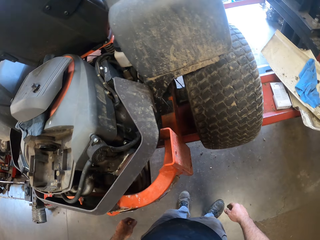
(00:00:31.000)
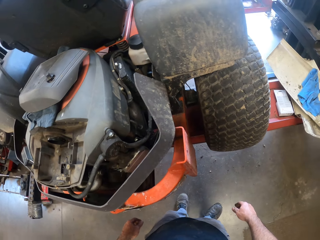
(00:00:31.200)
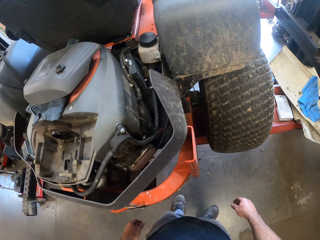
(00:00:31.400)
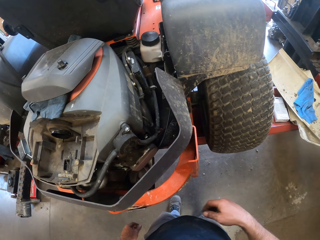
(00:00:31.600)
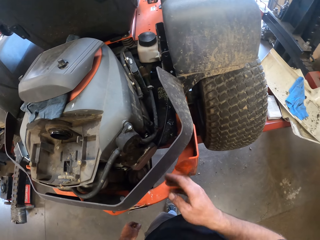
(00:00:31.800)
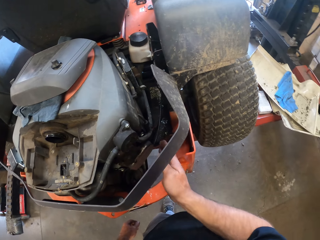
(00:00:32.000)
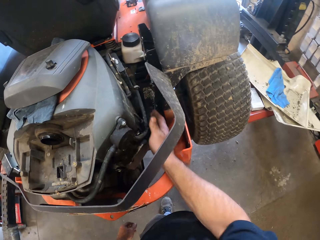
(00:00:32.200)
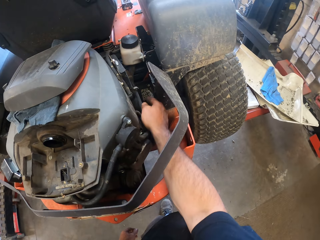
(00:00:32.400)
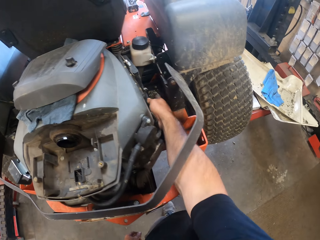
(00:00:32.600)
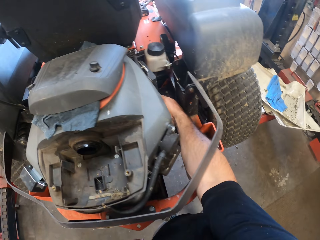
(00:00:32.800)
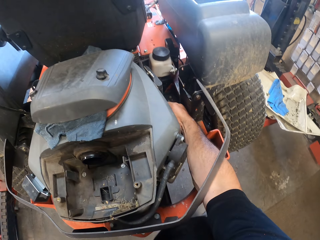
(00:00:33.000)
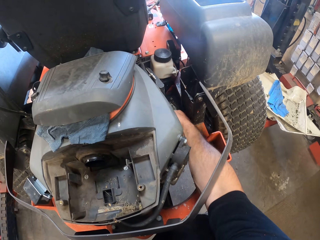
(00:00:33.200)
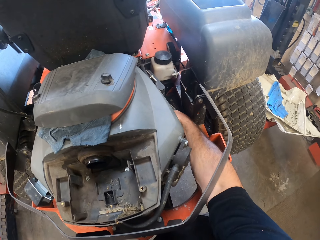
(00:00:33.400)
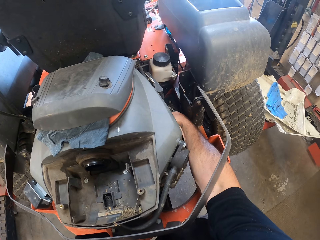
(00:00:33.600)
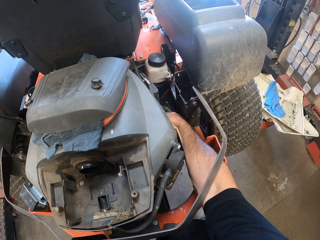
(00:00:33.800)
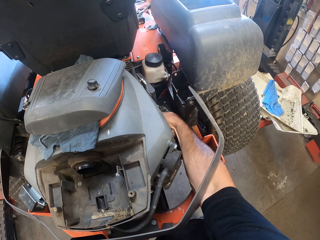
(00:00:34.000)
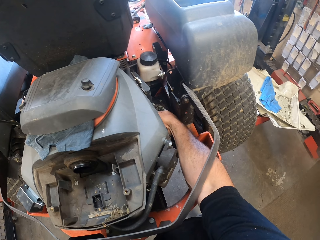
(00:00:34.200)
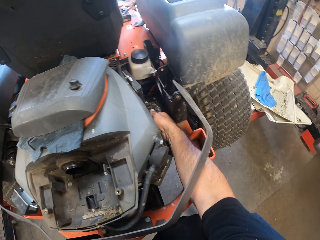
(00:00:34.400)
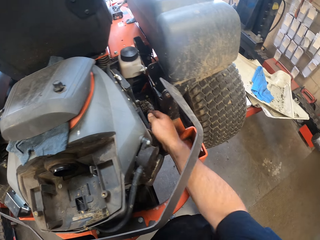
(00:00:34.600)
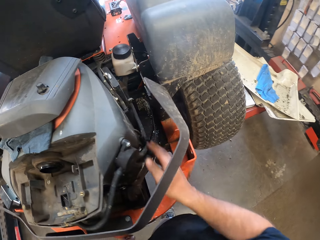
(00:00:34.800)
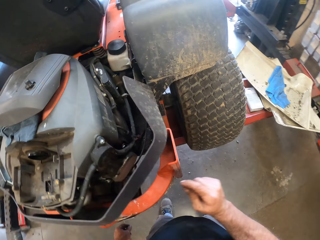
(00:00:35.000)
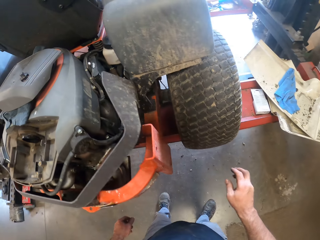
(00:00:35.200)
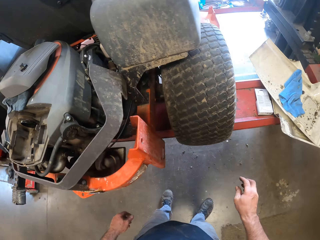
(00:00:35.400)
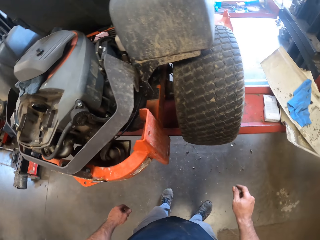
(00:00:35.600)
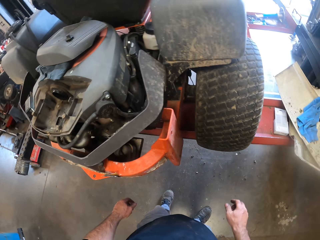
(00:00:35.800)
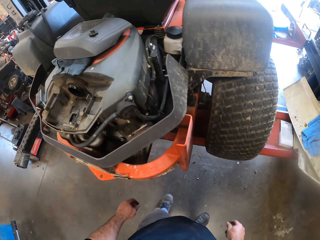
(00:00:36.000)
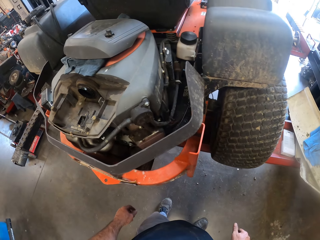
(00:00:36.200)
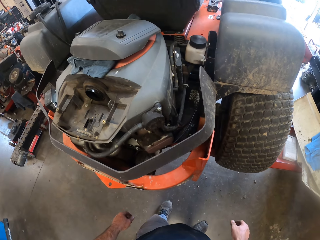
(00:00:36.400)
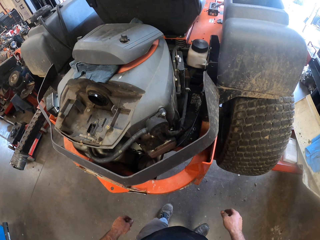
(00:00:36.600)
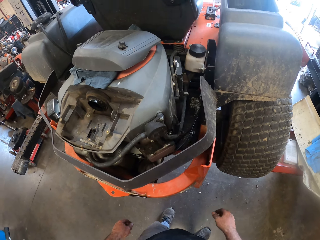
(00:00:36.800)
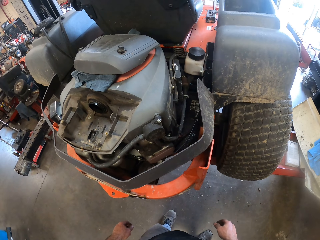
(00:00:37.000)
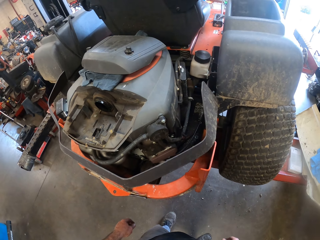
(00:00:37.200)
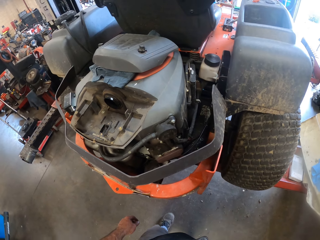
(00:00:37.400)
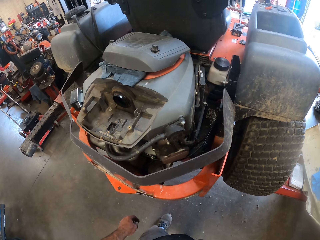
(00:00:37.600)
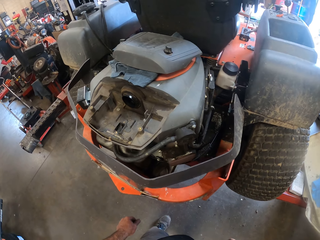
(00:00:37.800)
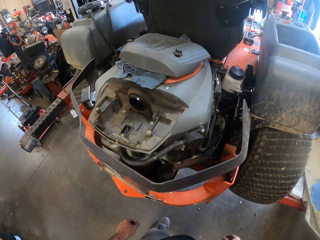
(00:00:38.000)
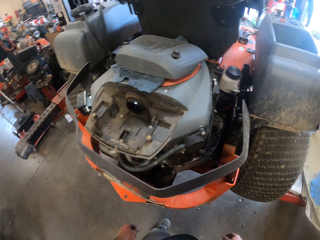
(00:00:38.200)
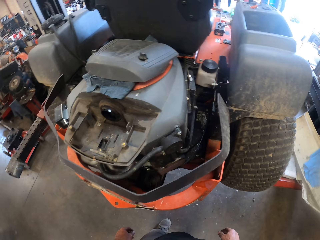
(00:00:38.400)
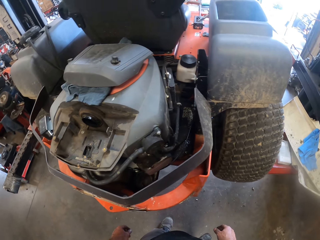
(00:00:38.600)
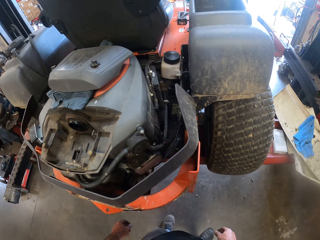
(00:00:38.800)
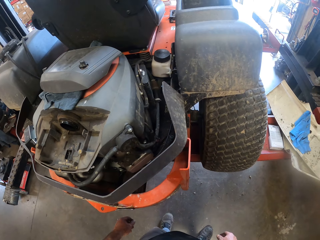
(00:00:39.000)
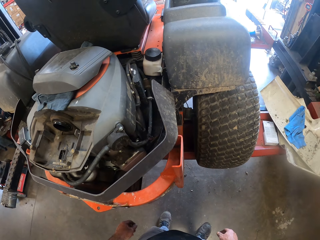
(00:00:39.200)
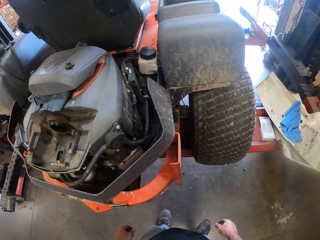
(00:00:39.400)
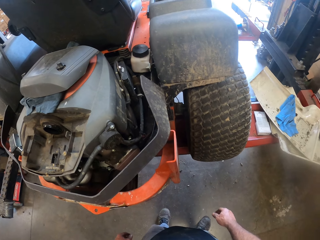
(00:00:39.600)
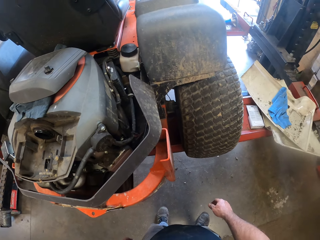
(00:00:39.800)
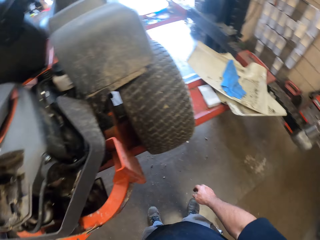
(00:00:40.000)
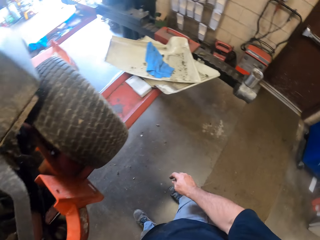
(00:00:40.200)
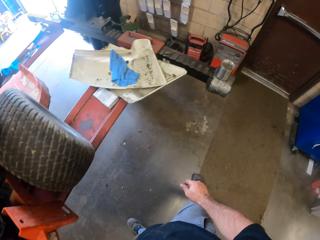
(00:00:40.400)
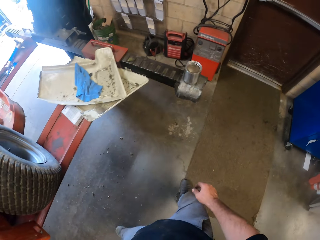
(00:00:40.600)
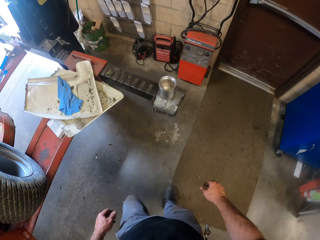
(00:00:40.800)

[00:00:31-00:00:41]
The camera wearer touches a part of the lawnmower engine with his right hand. He puts his hand in the lawnmower. He removes his right hand from the lawnmower engine. He walks round the room.

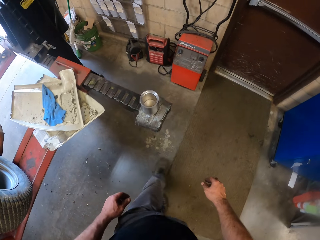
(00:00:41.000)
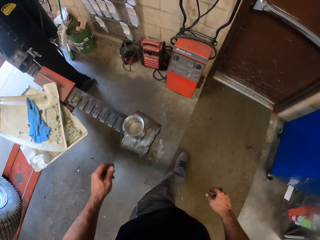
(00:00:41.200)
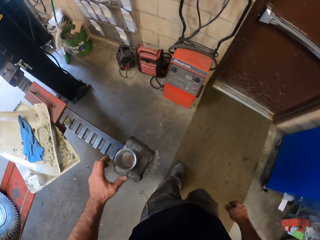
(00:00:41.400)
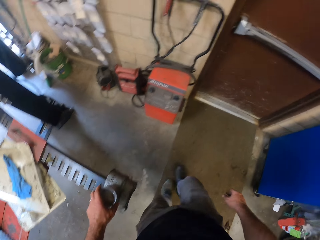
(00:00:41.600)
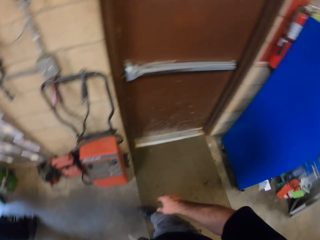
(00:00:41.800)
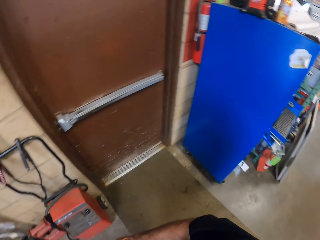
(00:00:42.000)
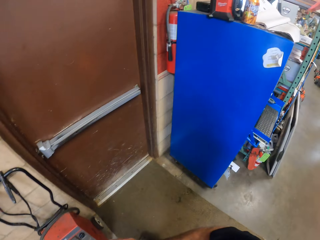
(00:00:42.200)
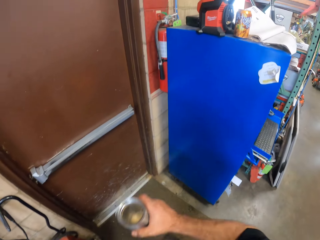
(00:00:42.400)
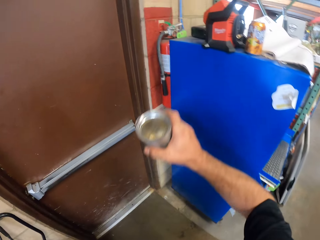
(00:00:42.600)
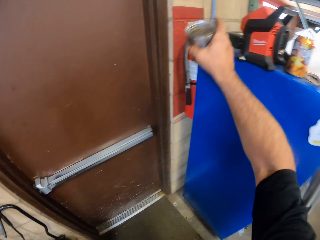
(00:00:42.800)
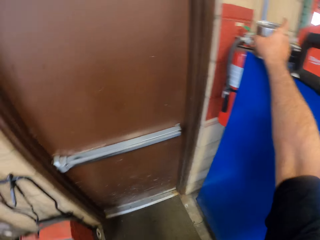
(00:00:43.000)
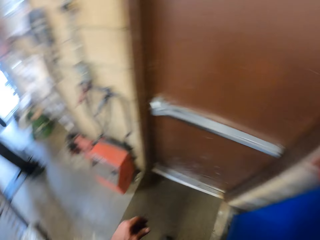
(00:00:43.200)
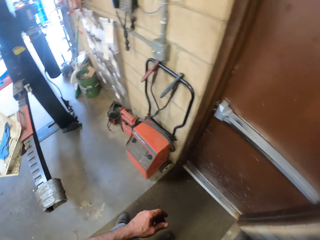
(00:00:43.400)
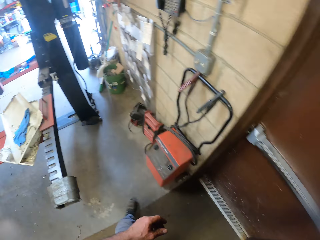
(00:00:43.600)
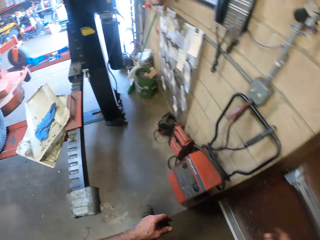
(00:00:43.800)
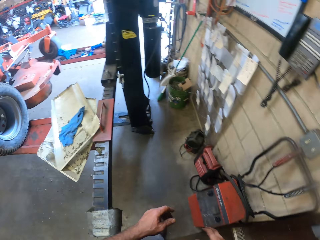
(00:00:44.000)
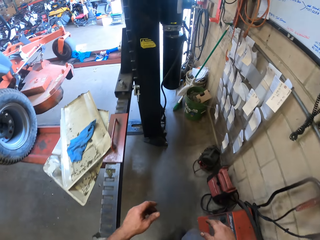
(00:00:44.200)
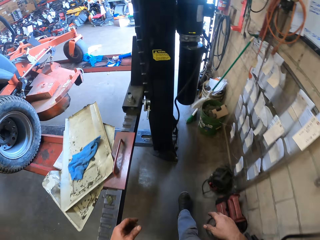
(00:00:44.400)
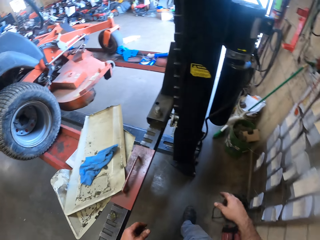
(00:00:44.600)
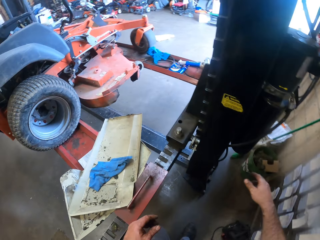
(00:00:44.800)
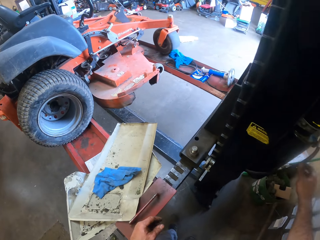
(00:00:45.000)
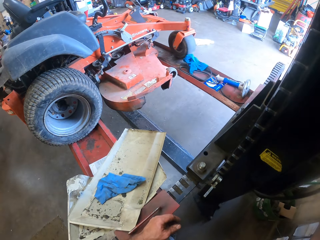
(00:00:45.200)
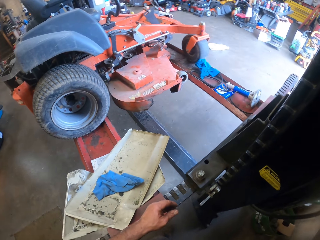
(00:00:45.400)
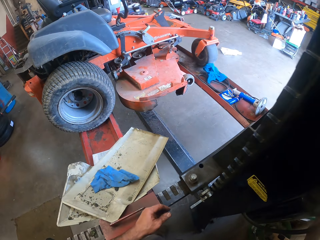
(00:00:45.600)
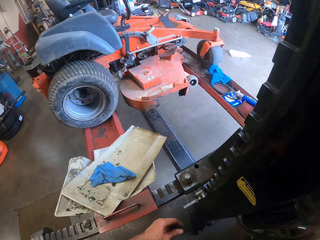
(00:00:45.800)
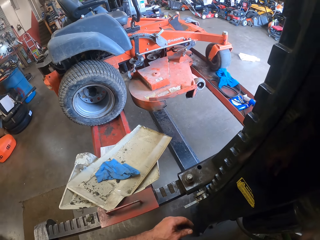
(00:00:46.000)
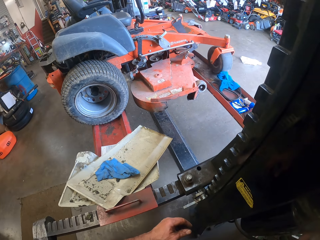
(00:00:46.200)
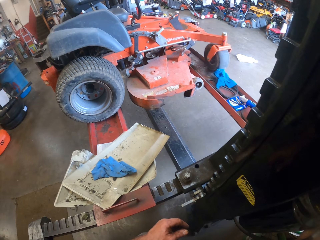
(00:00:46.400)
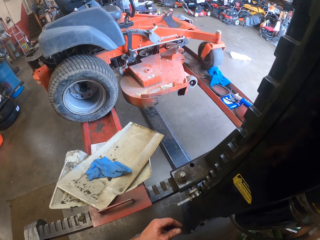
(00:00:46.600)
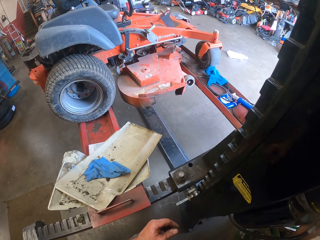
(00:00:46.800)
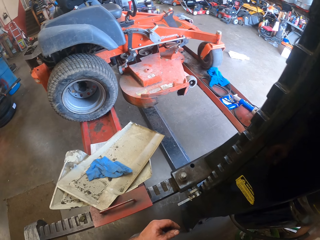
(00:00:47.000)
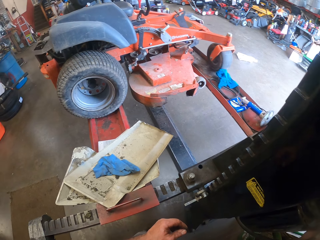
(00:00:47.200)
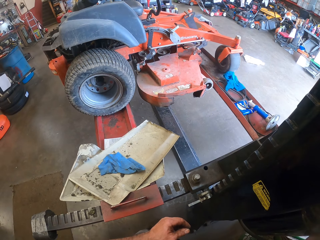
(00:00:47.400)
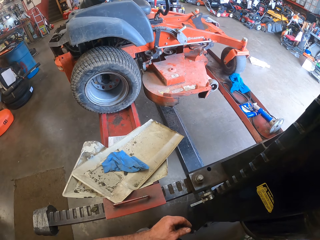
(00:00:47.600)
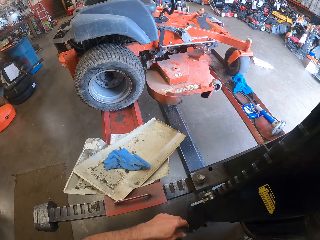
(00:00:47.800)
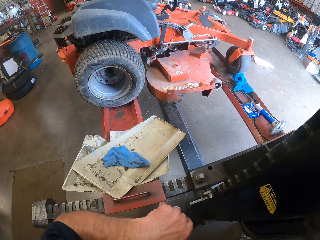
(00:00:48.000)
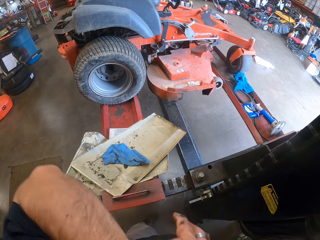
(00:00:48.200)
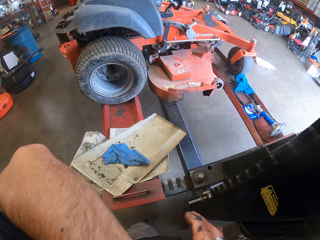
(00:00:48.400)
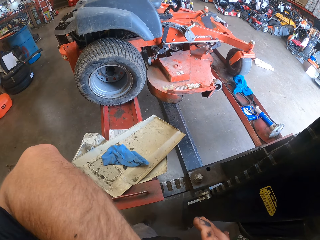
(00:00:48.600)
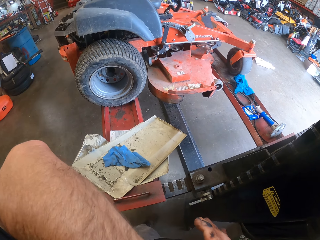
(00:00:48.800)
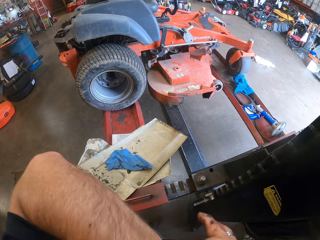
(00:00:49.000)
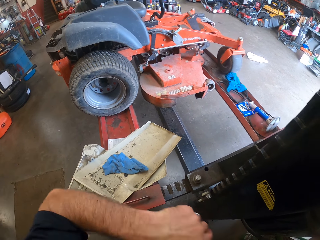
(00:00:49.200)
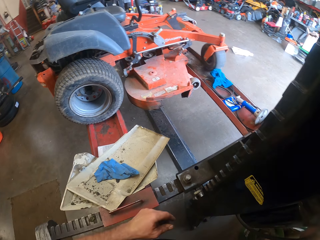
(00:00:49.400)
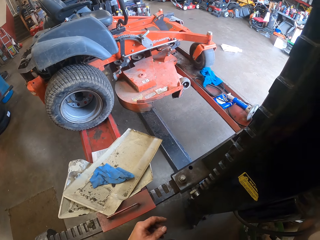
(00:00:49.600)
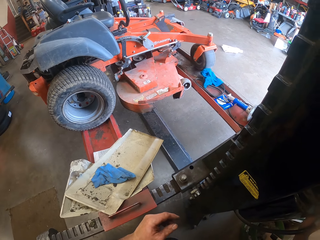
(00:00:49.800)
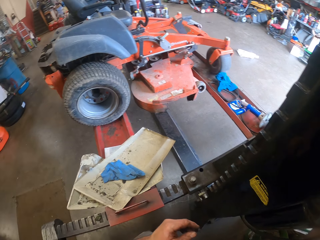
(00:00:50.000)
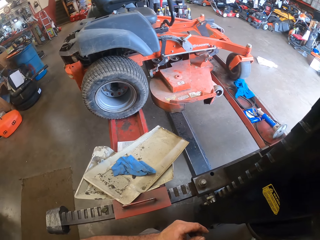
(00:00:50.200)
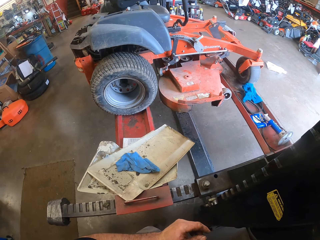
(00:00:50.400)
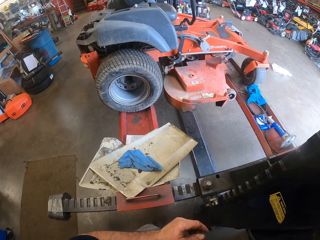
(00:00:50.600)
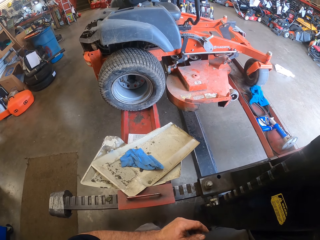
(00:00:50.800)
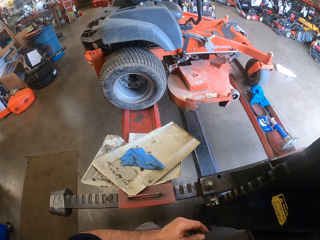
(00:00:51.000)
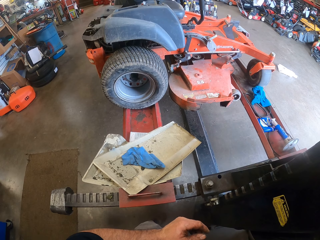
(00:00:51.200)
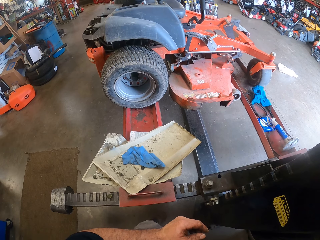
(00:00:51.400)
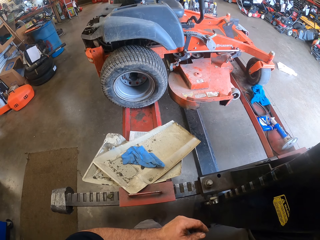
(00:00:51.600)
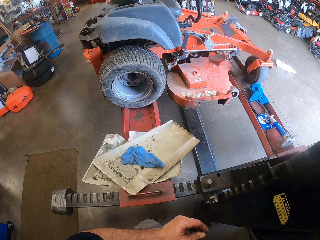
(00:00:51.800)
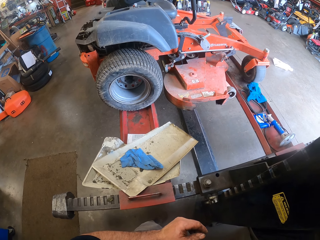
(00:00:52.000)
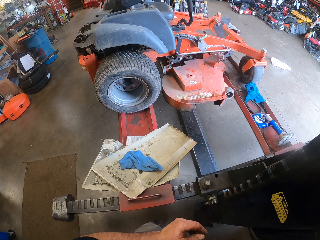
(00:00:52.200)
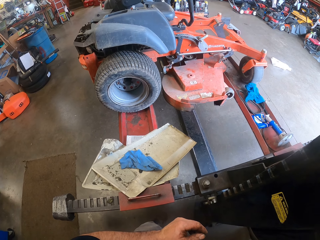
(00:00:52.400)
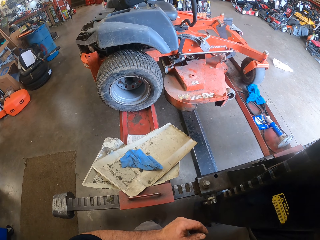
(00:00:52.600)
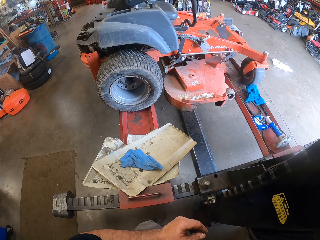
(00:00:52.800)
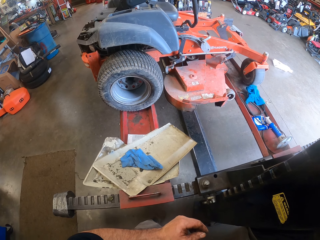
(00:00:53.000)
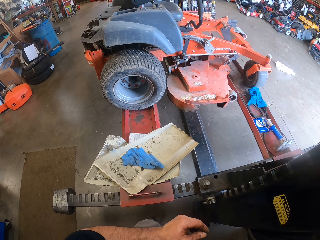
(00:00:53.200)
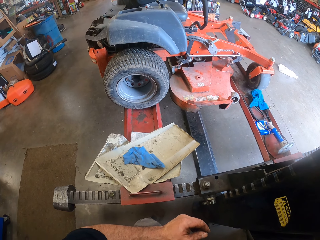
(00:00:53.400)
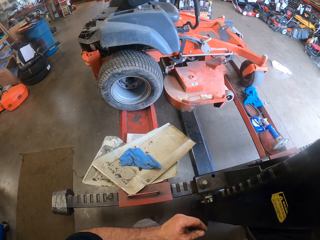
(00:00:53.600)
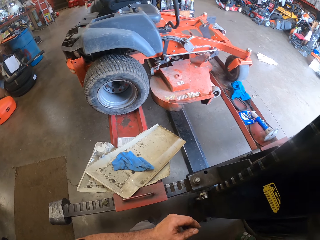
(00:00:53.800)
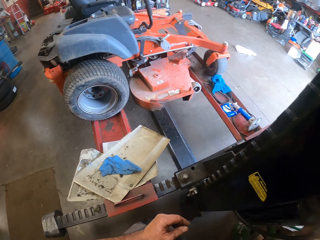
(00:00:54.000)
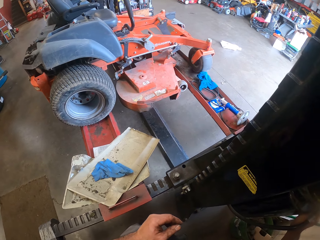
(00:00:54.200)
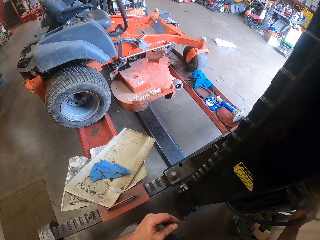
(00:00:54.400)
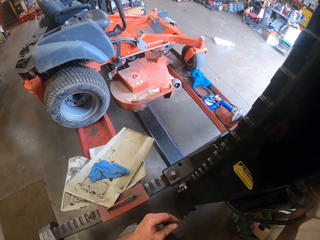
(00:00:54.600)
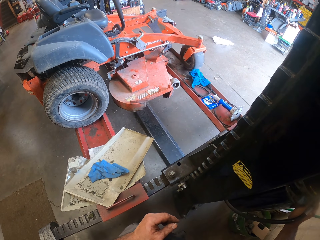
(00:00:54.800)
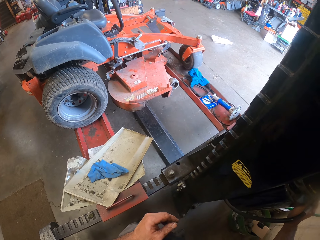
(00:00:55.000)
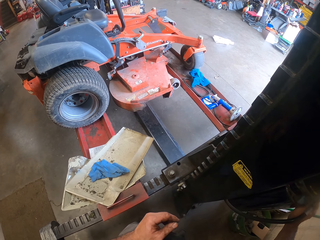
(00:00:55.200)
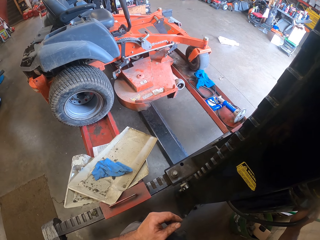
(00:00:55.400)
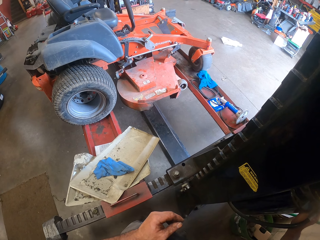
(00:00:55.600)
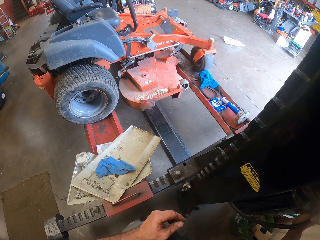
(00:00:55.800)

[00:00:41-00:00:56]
The camera wearer takes a step forward. He picks up a can from the post lift with his left hand. He passes the can to his right hand. He places the can on a cabinet with his right hand. He turns left. He walks around the post lift. He presses a knob on the post lift with his right hand. He raises his left hand. He moves his head.
